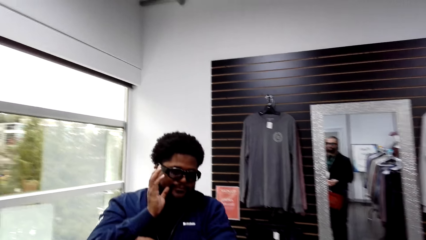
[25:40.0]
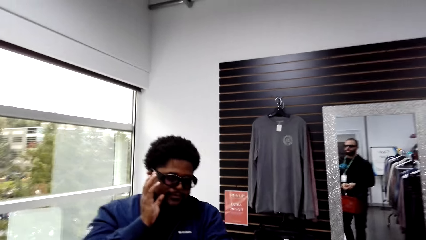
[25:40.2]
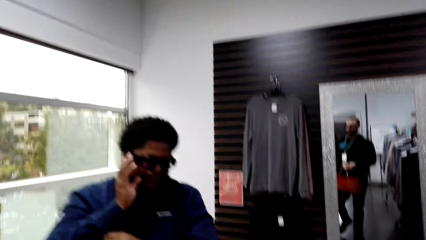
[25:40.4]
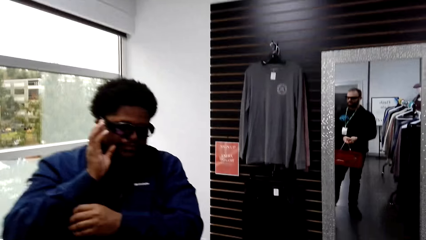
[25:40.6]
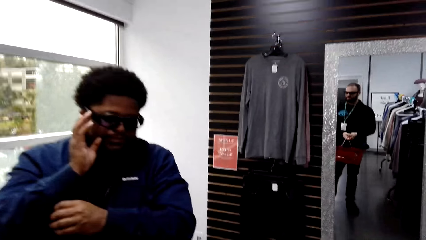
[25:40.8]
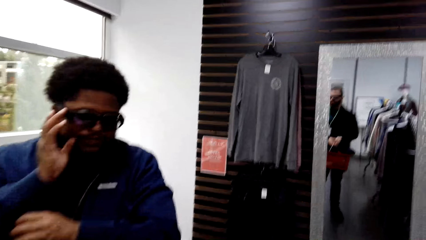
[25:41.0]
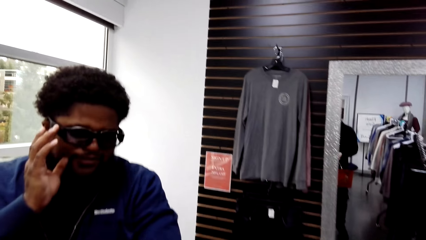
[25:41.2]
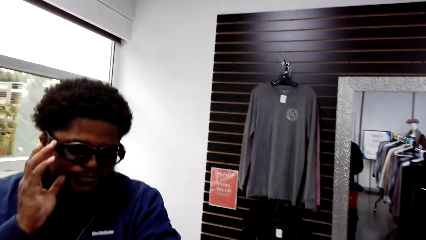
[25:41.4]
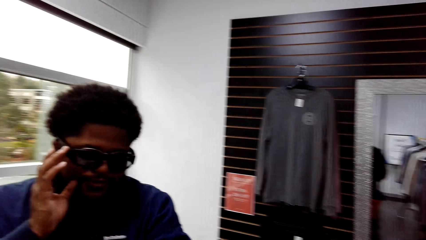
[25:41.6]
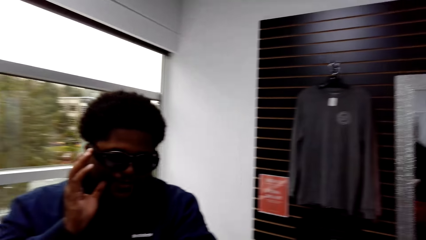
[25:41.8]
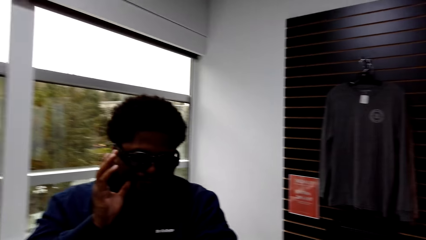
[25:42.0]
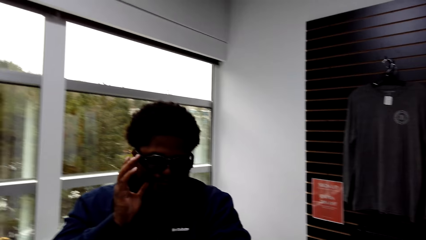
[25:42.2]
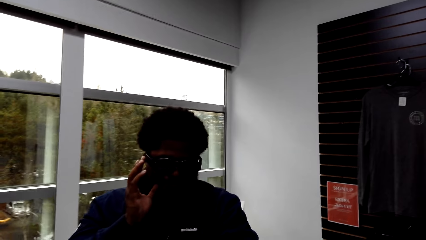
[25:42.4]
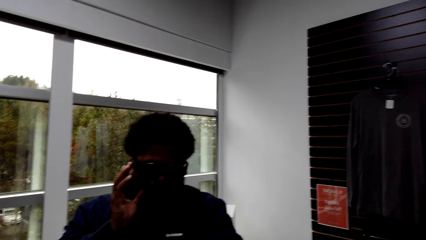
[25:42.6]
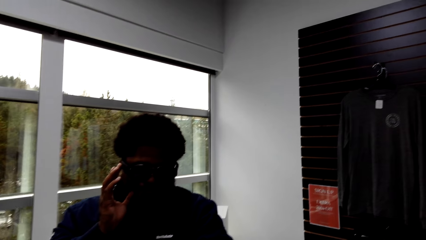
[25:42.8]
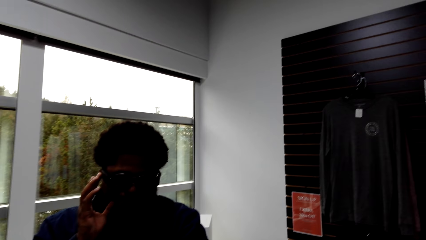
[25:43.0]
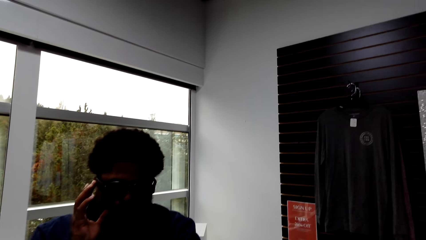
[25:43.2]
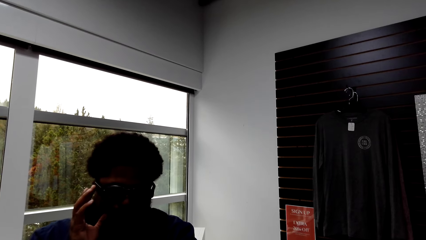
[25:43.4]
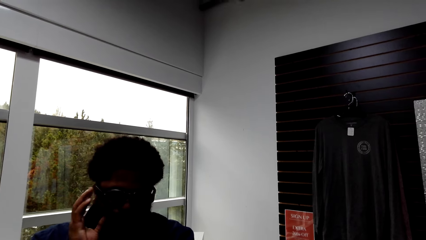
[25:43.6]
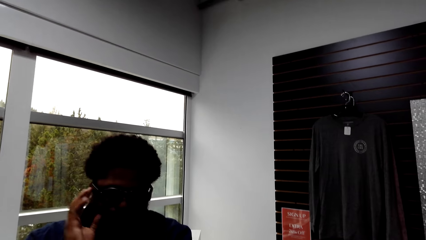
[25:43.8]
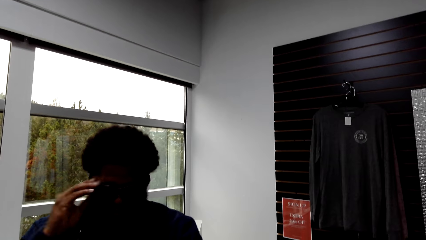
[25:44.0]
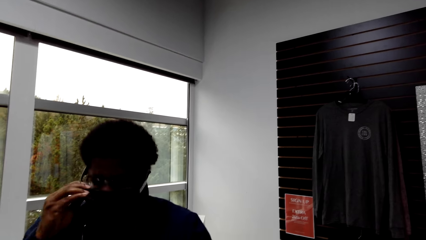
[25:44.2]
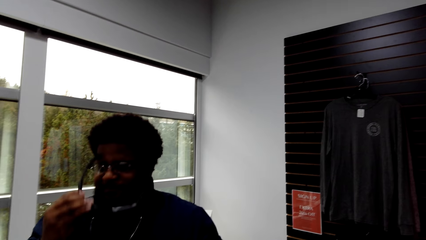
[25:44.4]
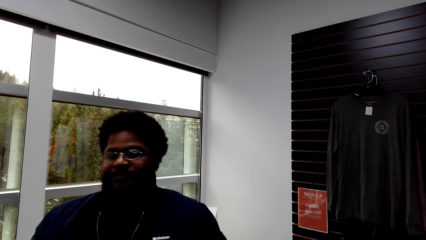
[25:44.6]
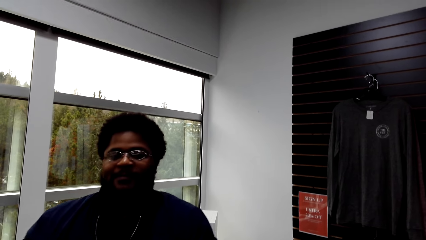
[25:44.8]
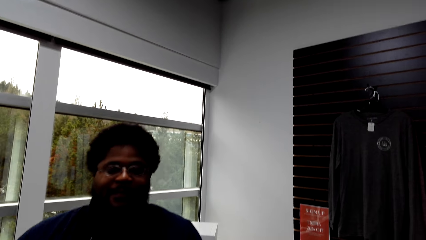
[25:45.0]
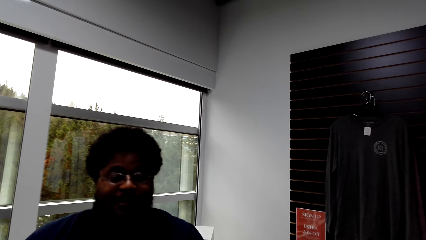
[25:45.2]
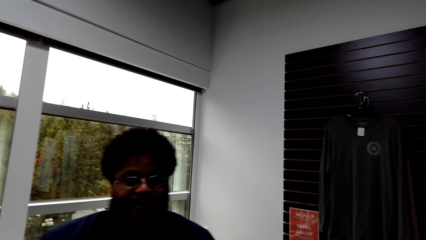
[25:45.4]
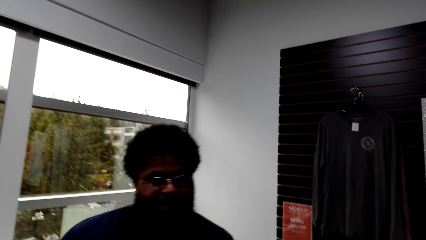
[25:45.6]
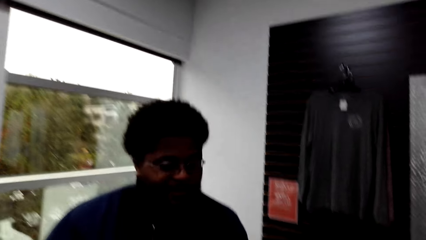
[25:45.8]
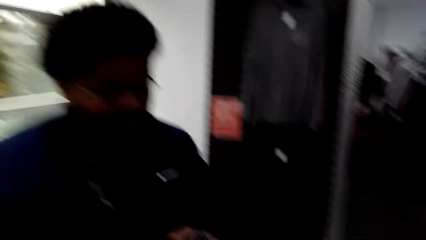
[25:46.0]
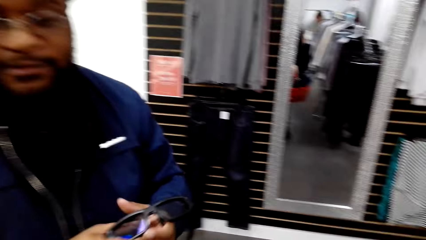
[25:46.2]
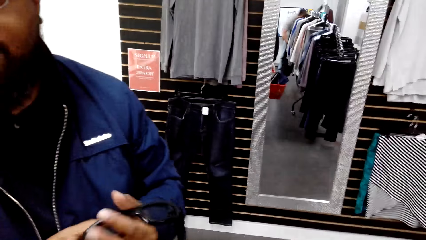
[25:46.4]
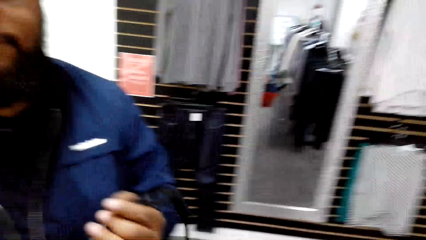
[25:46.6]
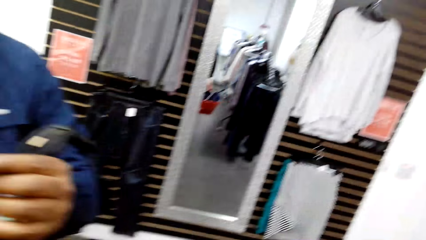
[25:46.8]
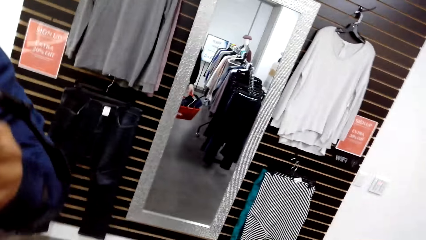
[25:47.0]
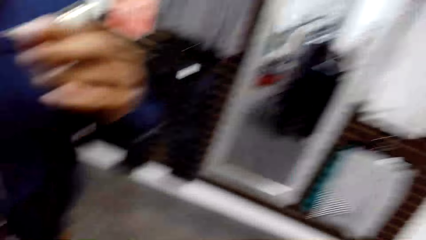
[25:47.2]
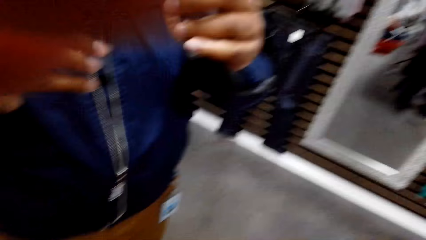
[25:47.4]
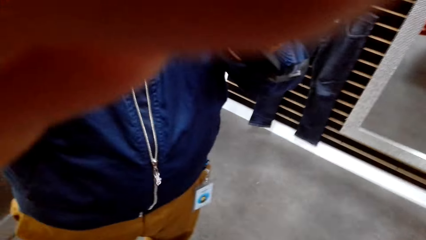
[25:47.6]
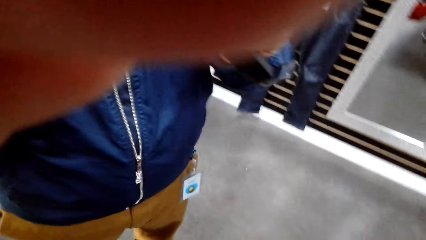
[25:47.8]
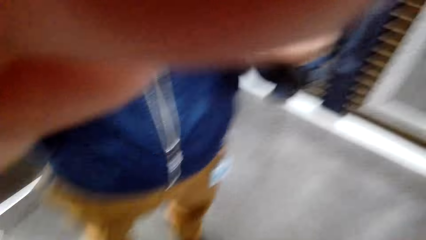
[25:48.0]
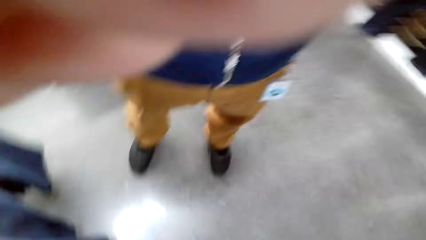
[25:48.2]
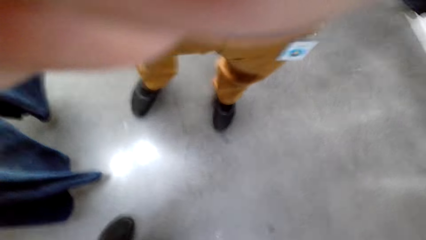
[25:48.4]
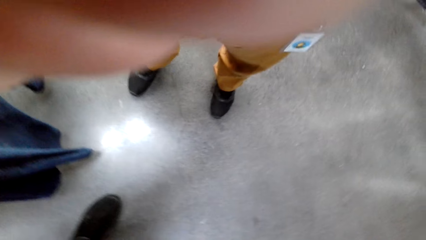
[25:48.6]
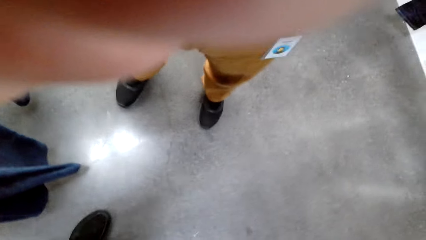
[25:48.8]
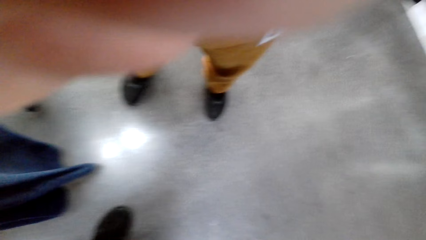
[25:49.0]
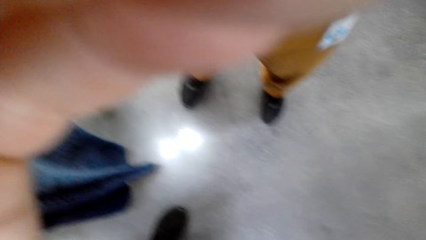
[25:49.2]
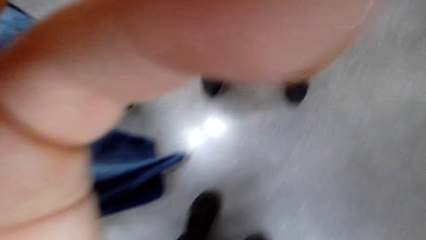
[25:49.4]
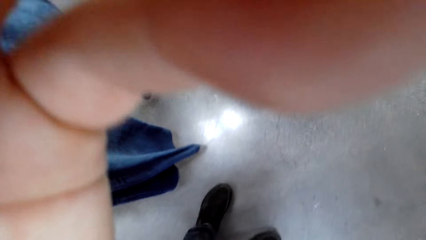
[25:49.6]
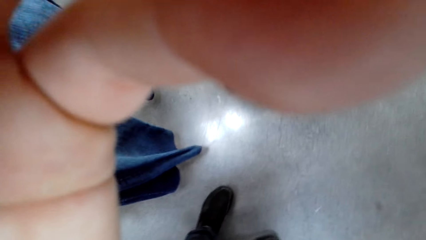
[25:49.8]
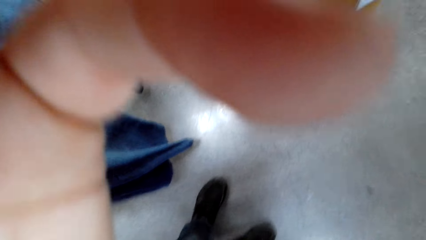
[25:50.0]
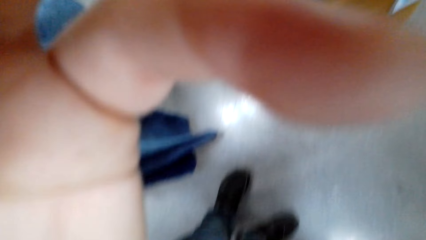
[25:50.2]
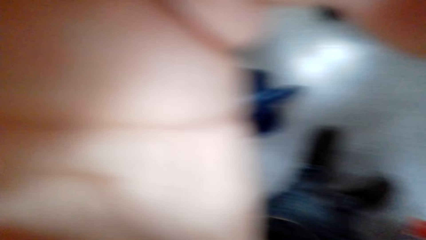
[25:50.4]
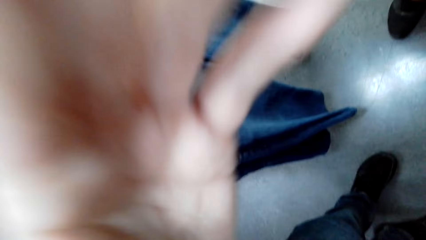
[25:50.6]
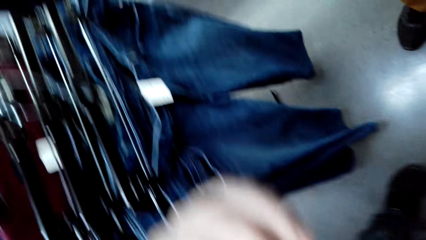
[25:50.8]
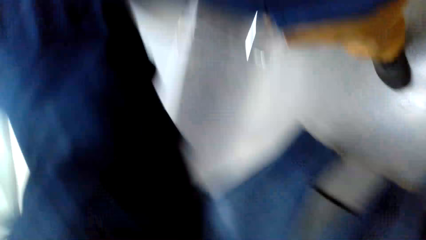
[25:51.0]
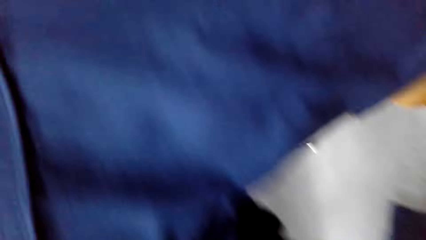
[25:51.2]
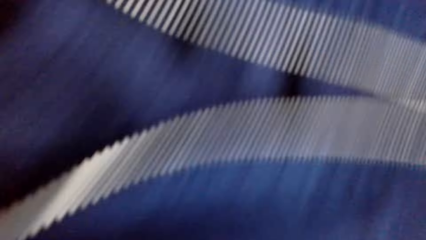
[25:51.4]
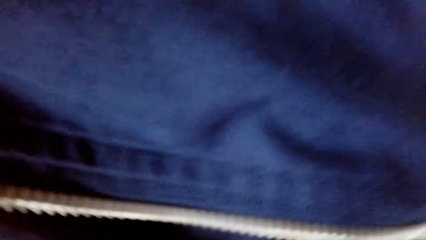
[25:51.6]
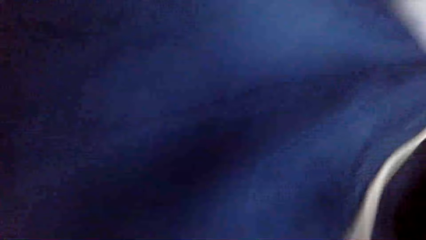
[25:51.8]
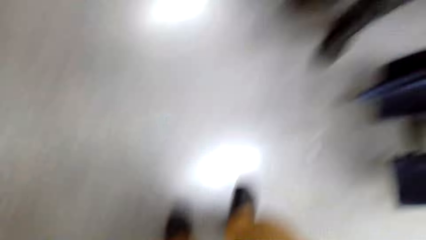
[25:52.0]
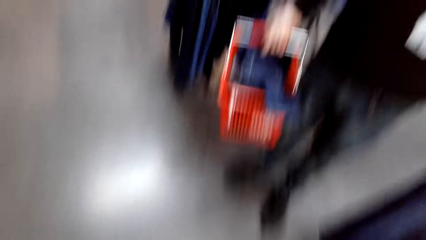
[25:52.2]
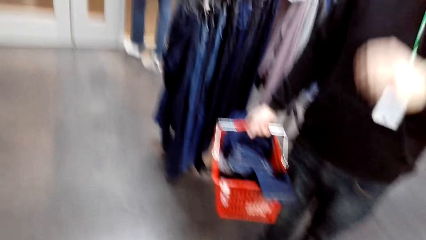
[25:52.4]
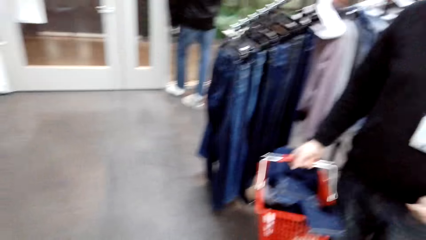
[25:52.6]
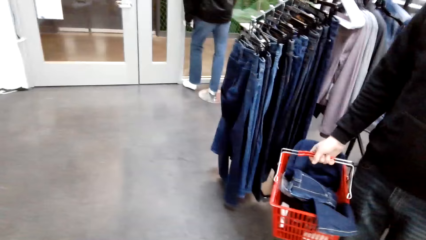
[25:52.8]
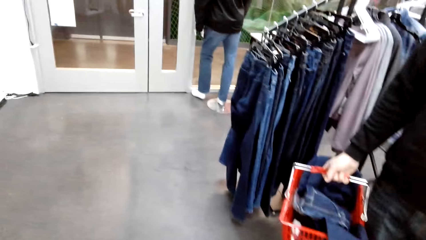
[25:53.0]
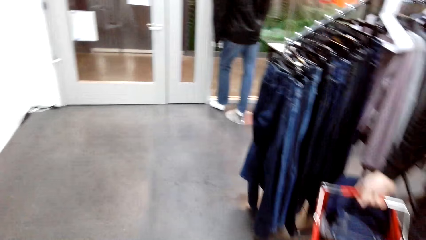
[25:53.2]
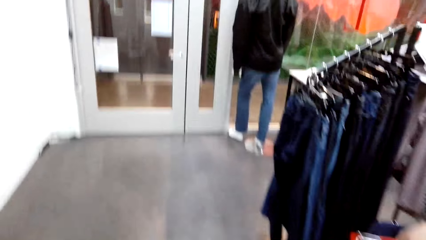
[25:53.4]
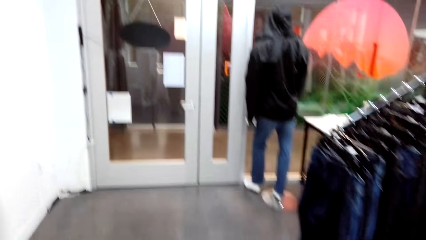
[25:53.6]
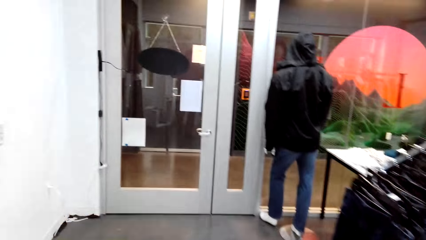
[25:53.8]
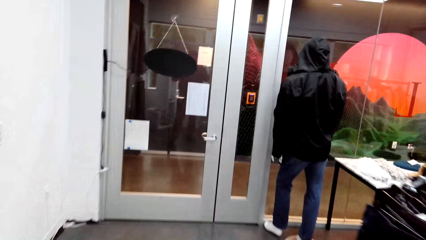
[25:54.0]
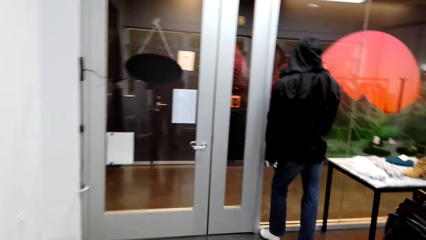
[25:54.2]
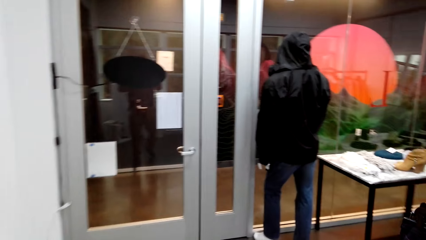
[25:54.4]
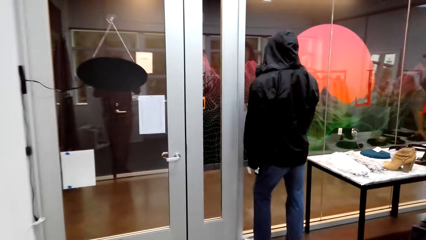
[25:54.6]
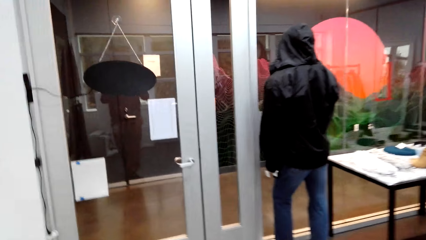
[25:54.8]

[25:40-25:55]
The camera wearer stands in front of a man. The man adjusts glasses on his face. The man takes the glasses off his eyes. The man fixes a camera on the camera wearer's head. The camera wearer removes the camera from his head. The man takes the camera from the camera wearer's head. The man wears the camera. The camera wearer walks around the boutique. The man holds a crate of cloths beside the camera wearer.
